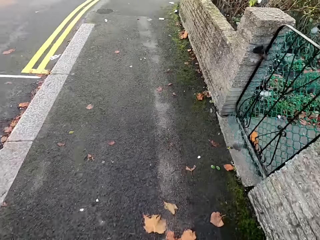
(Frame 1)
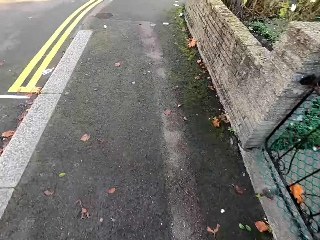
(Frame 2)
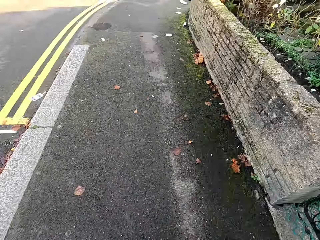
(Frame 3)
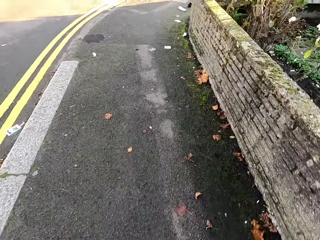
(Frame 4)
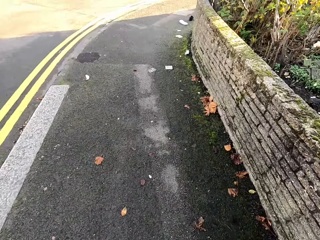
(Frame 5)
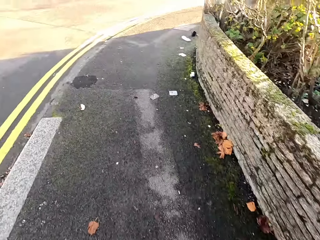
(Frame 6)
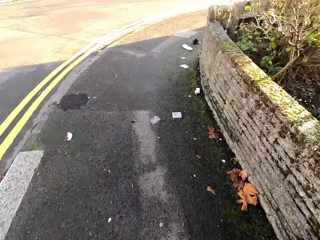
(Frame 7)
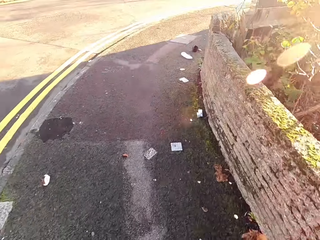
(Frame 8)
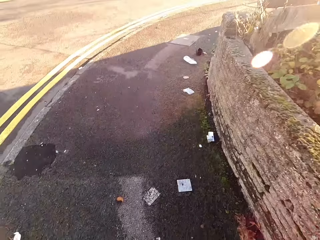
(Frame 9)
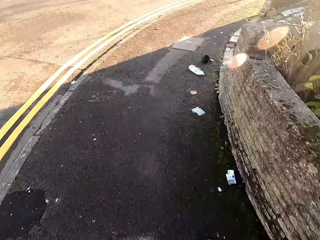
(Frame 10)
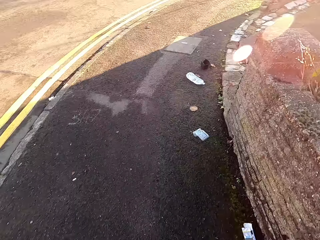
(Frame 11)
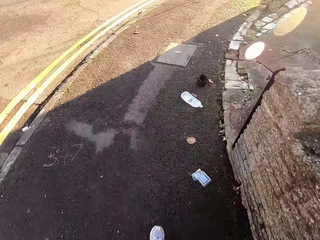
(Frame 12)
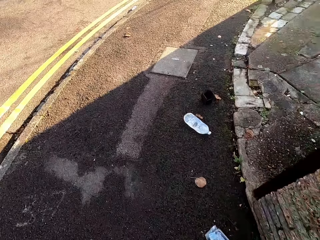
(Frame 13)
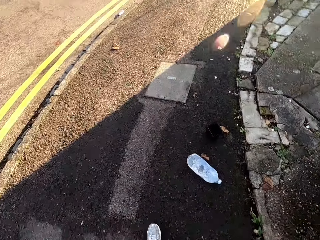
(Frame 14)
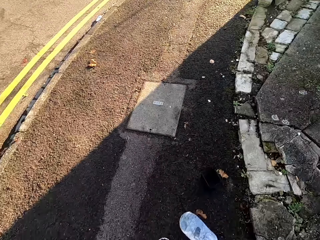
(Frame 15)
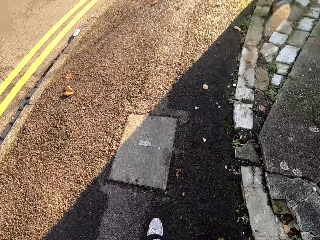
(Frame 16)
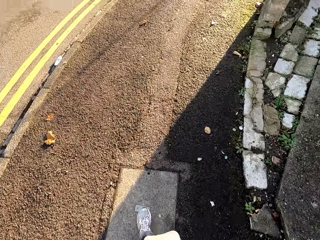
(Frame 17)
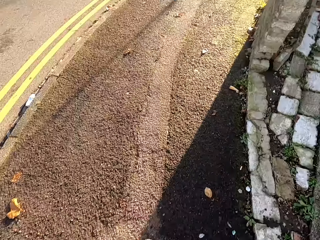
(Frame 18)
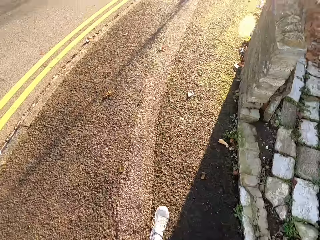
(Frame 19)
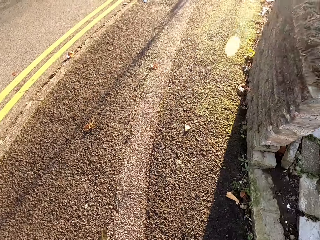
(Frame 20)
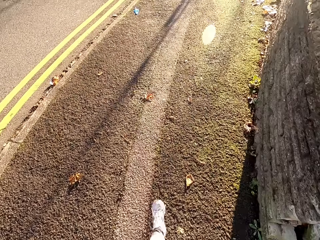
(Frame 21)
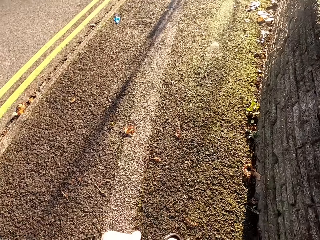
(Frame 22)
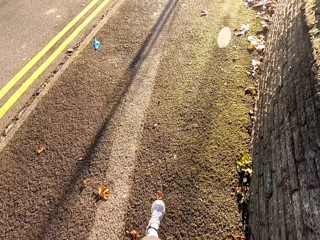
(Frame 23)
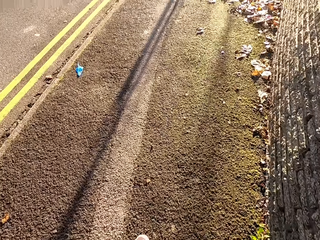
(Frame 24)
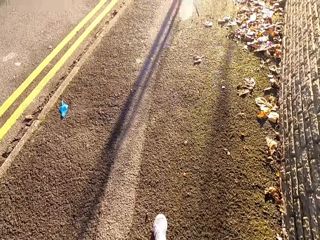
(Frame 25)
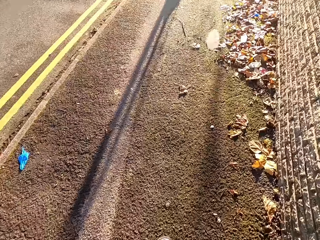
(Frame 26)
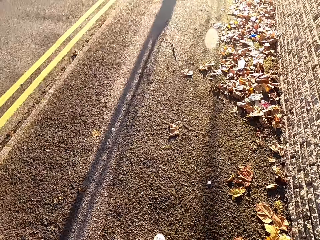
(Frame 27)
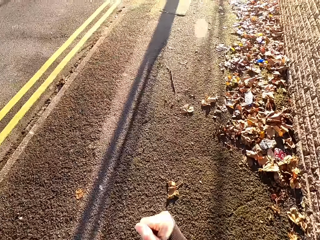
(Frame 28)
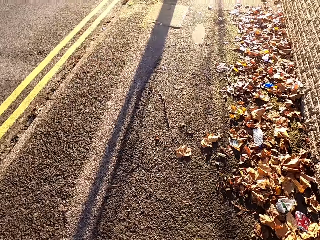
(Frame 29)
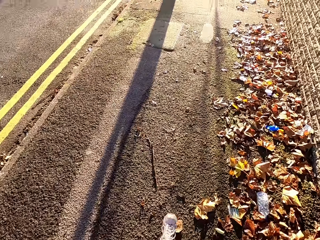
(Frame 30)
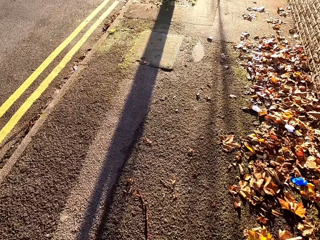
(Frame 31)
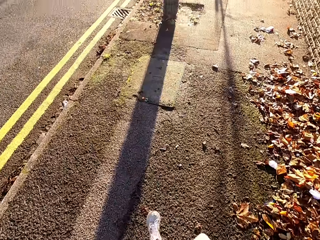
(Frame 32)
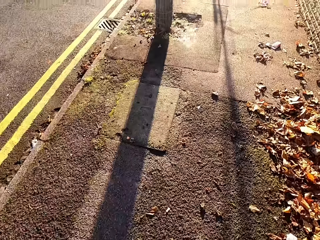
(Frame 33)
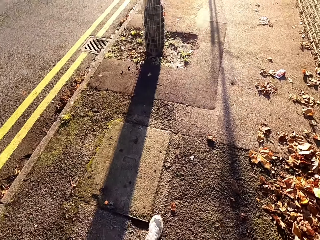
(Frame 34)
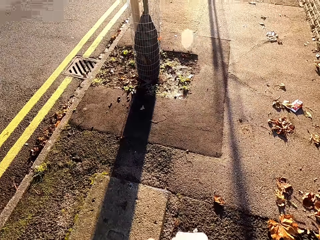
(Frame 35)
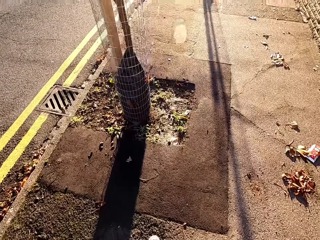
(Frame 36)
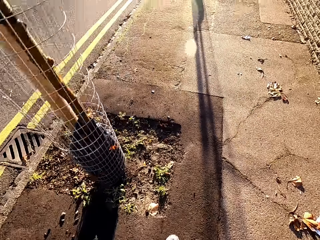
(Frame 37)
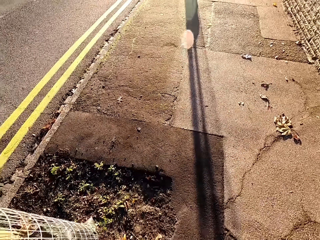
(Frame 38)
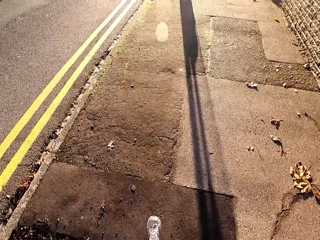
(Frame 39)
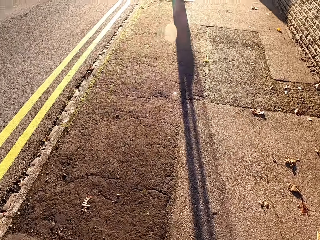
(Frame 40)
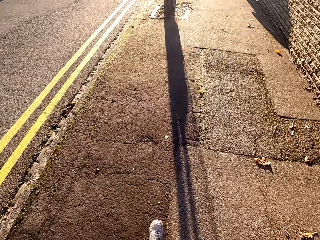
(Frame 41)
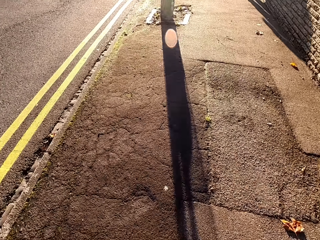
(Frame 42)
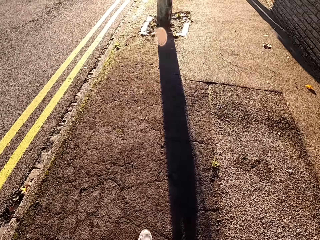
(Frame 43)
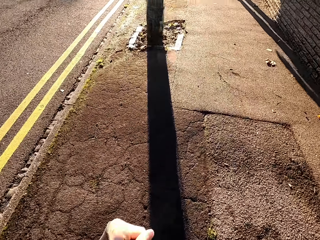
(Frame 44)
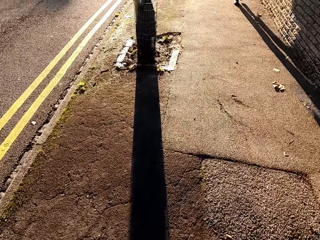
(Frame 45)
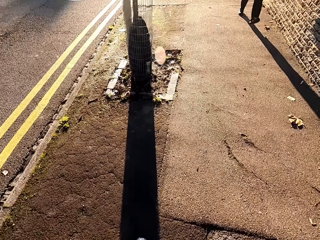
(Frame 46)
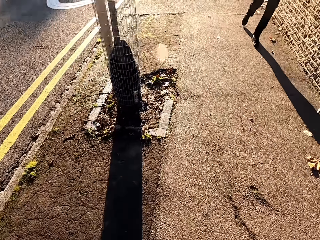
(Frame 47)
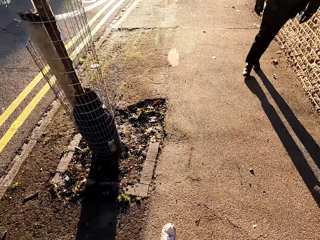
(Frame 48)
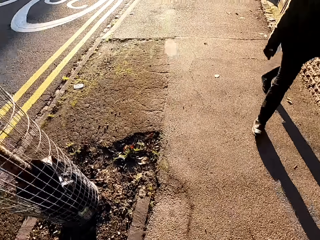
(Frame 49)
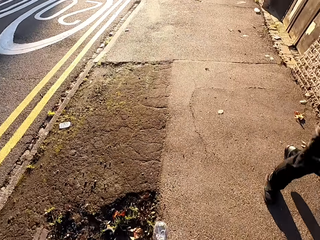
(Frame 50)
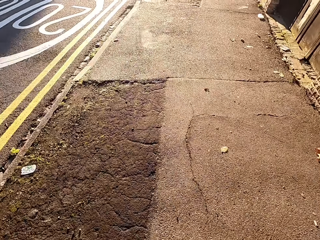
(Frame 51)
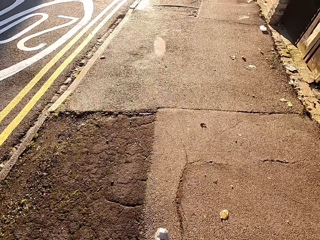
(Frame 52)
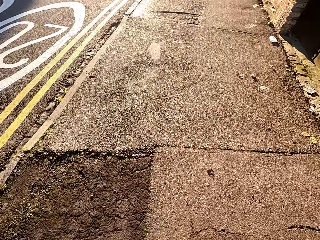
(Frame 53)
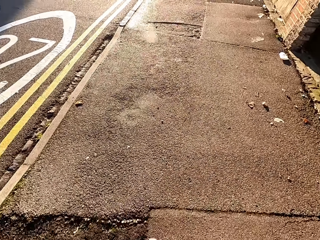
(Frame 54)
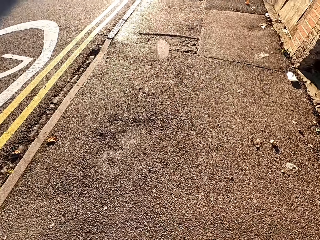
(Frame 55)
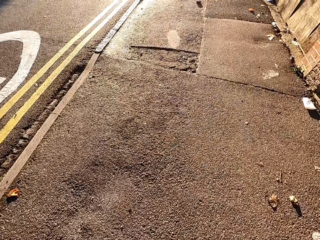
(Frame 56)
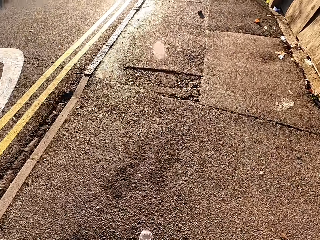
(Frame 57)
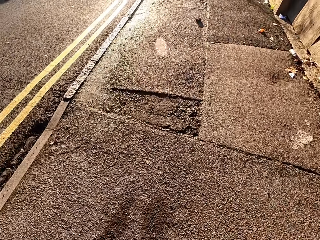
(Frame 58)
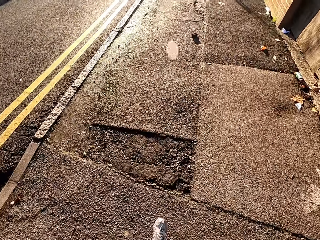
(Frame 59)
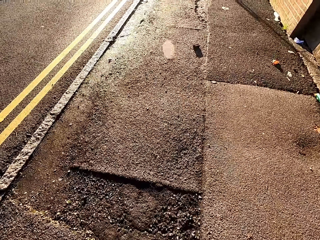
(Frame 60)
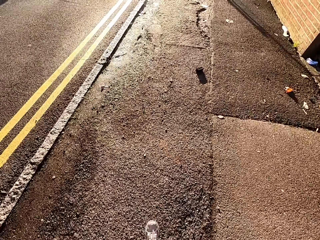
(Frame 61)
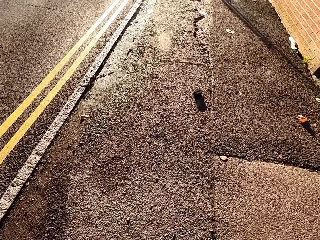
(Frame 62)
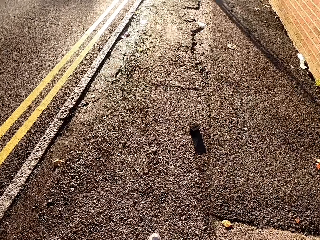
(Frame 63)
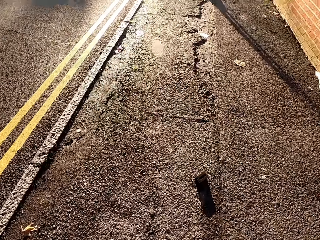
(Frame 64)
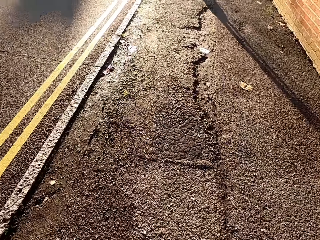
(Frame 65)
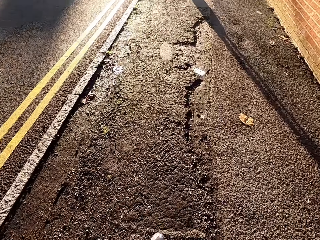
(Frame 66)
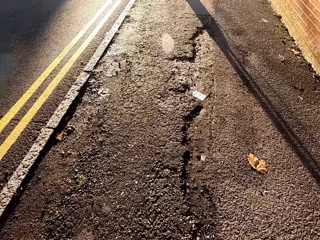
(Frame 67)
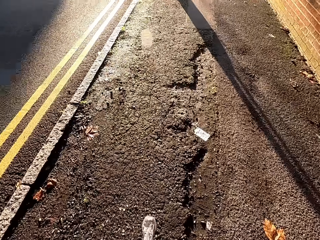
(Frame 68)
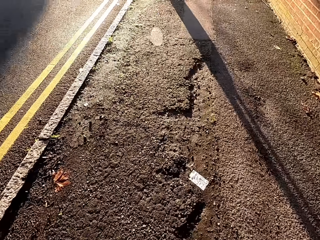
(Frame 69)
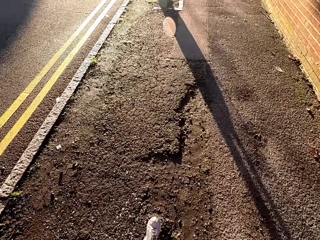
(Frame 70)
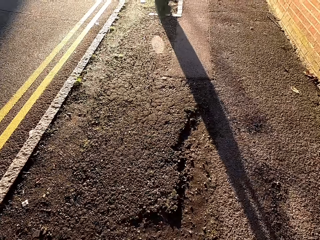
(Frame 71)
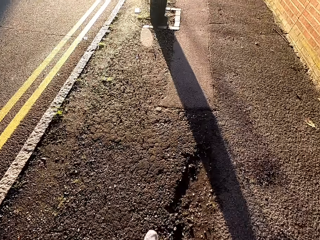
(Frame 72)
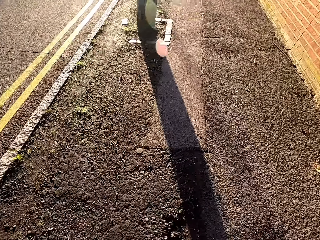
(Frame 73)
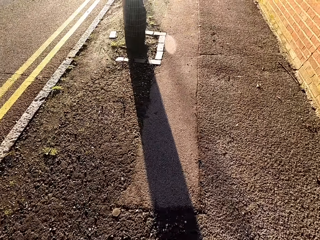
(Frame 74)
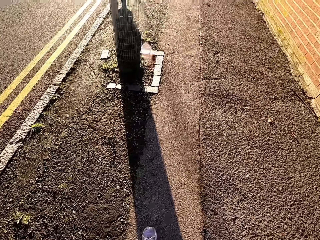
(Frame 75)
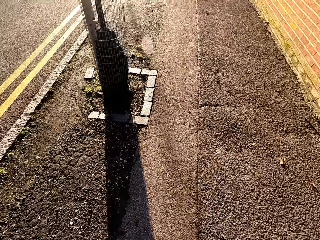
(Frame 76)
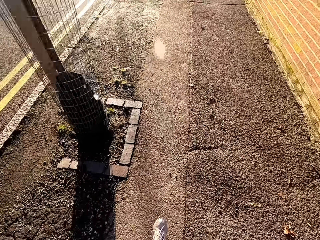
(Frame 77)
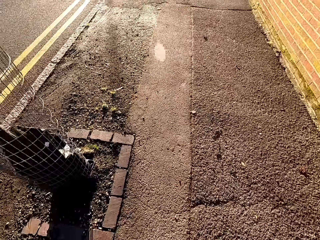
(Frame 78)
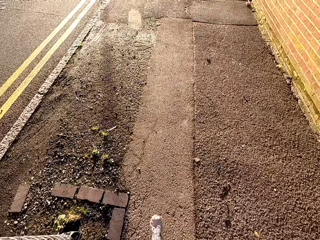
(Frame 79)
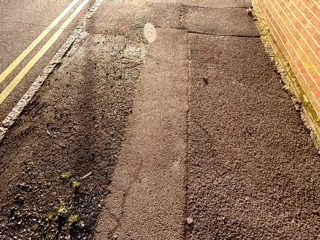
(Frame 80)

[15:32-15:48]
The camera wearer takes a right turn. They jog past a man. They jog on a walkway by a road.

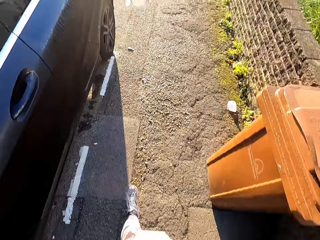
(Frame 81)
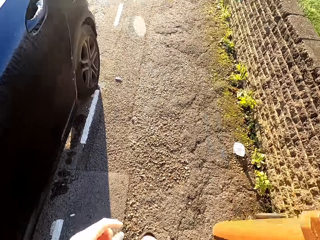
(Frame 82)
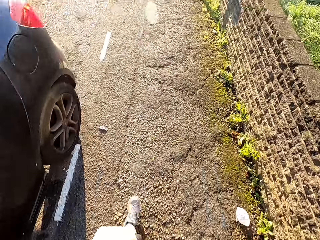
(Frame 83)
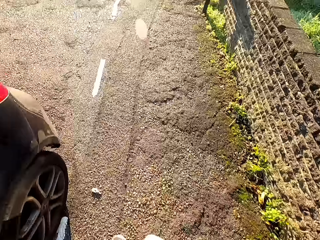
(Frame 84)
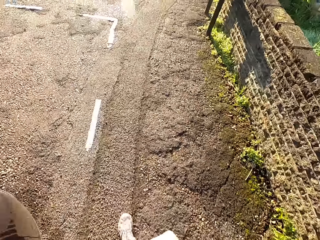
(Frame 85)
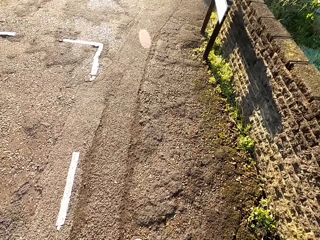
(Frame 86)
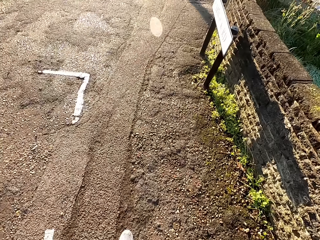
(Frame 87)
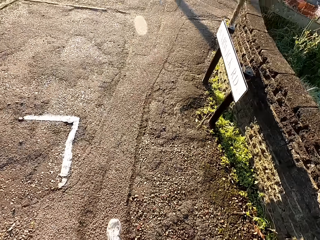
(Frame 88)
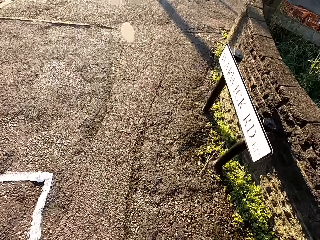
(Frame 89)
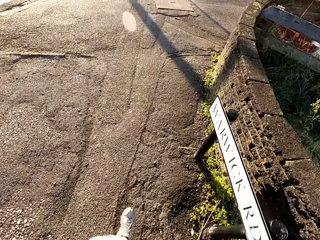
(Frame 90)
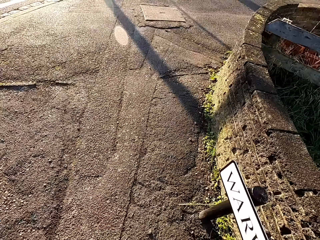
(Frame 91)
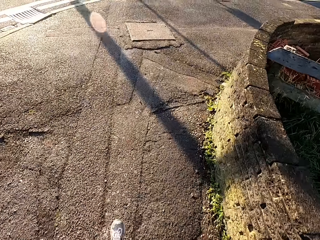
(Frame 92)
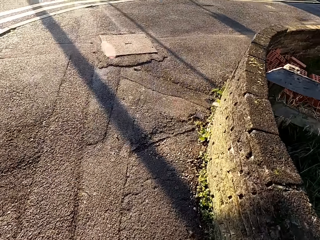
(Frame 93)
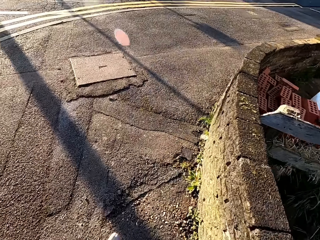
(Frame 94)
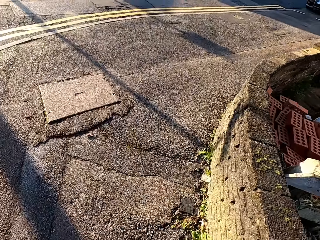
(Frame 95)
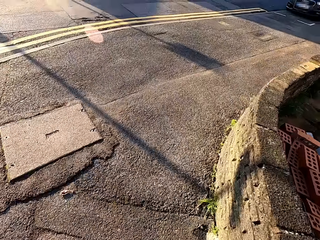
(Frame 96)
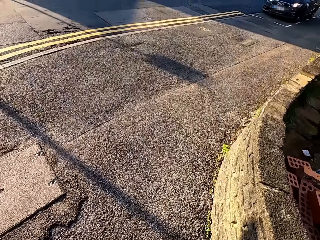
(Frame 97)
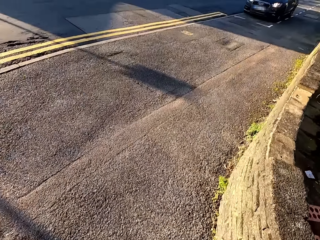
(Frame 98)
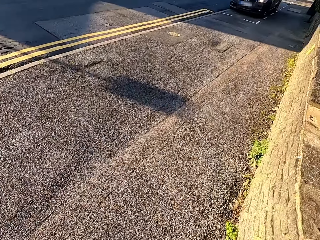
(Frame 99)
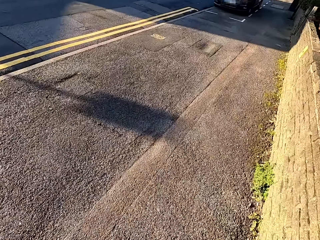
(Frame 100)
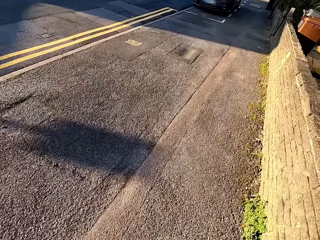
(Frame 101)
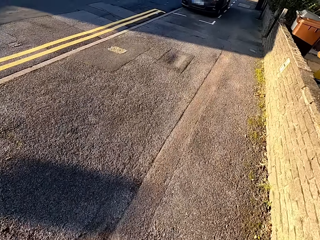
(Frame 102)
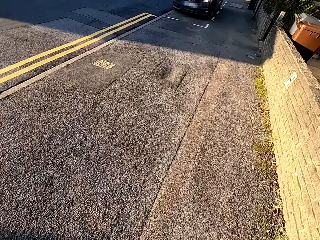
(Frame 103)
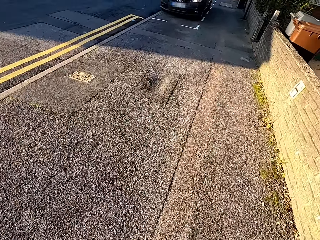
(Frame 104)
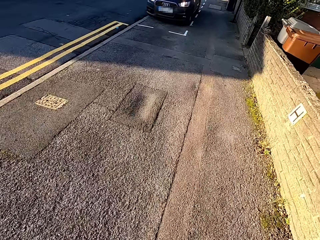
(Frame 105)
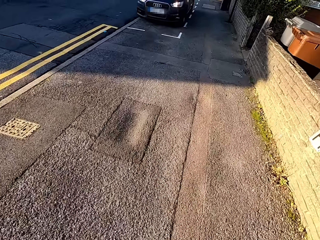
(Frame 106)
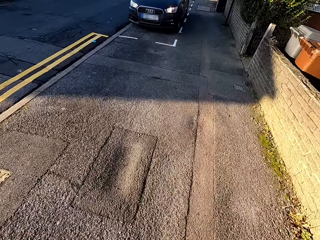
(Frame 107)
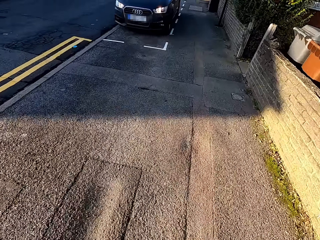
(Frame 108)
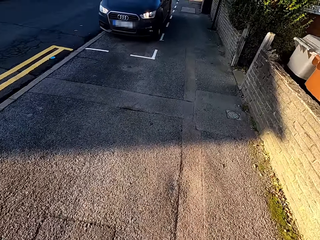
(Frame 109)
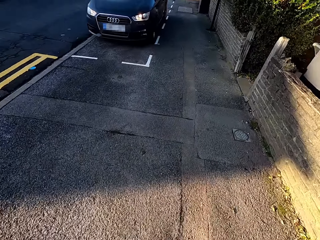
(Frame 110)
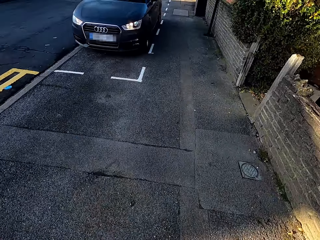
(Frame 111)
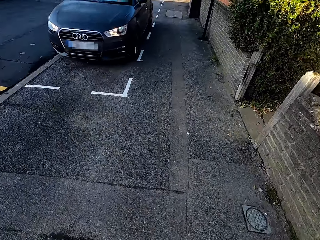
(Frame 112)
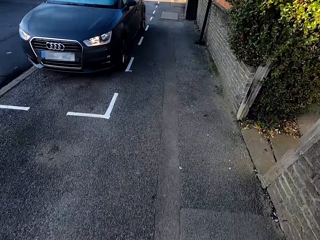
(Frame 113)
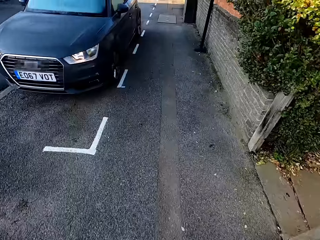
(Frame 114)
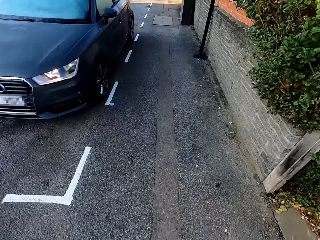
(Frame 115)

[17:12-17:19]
The camera wearer takes a right turn.
